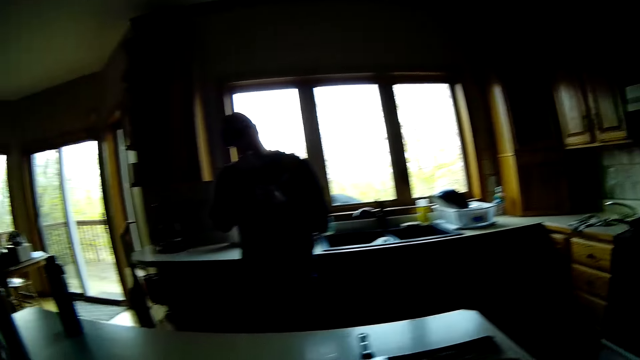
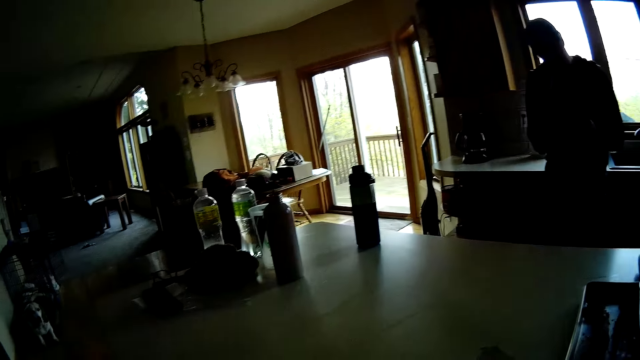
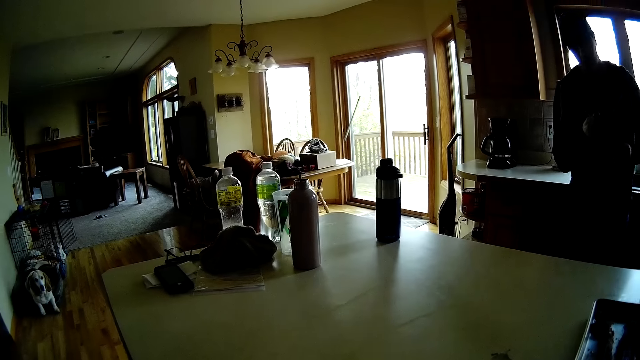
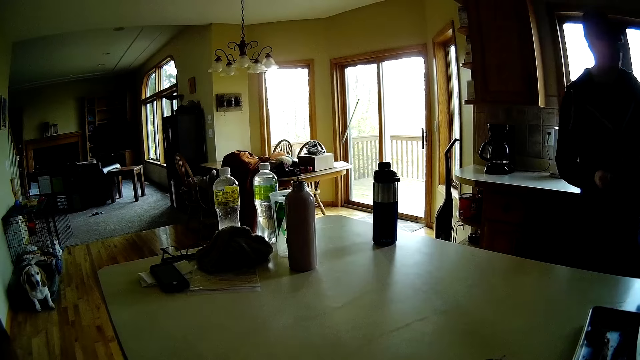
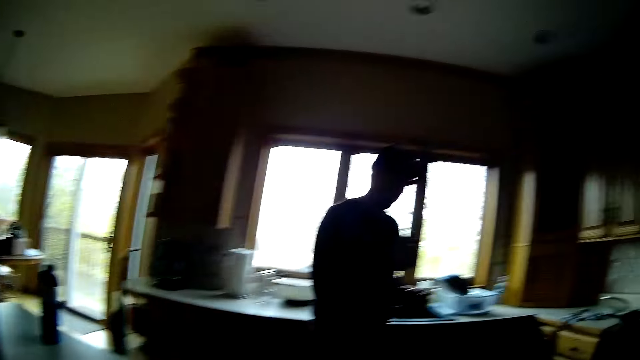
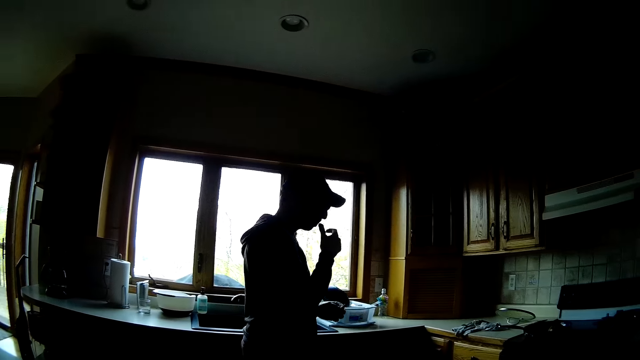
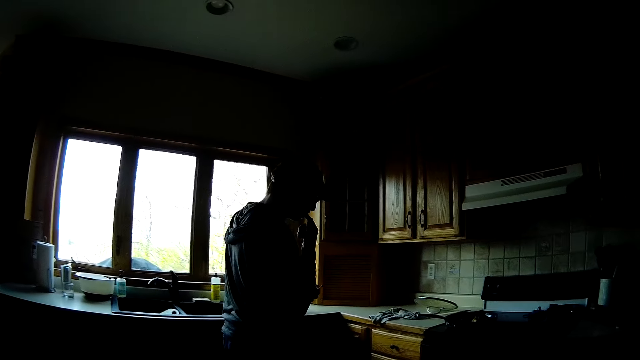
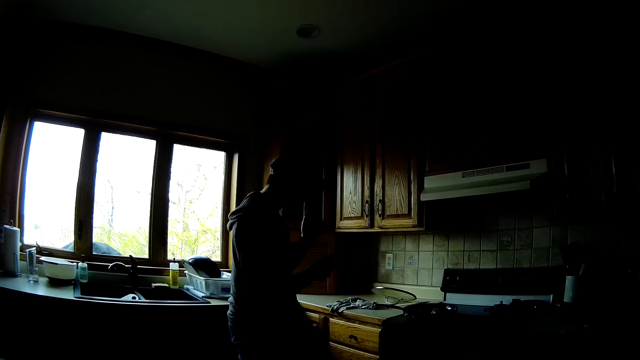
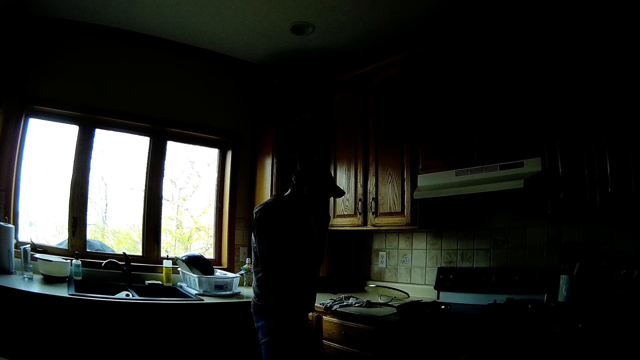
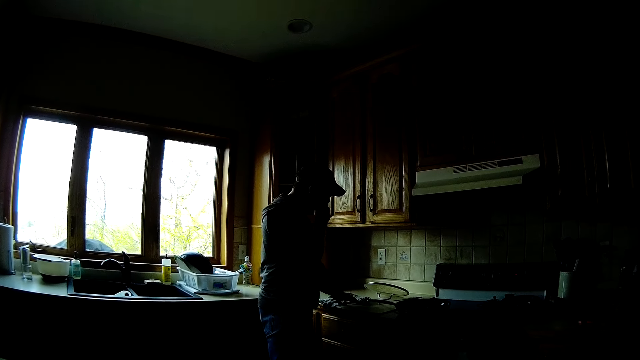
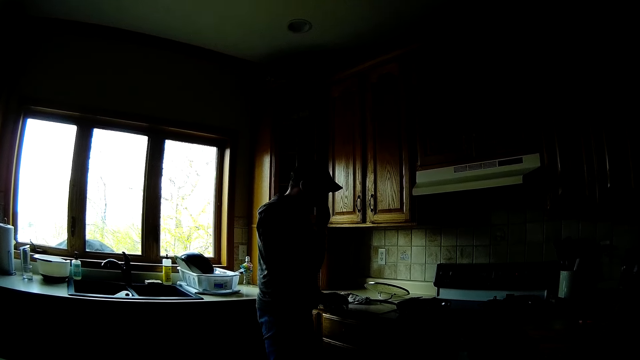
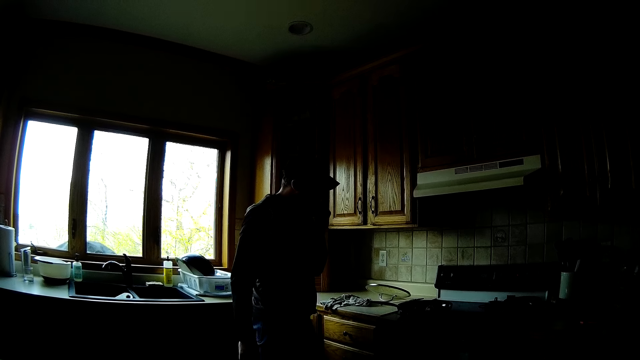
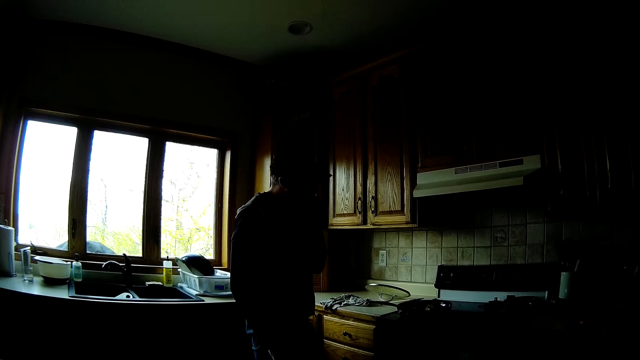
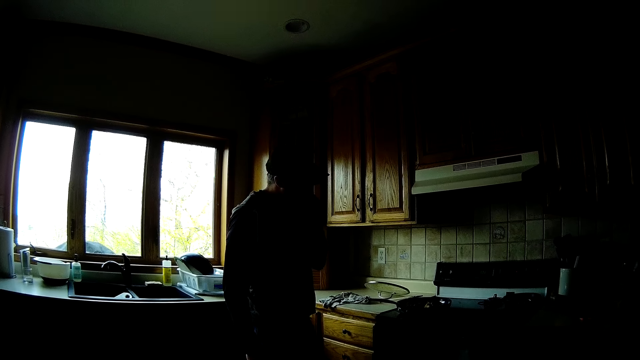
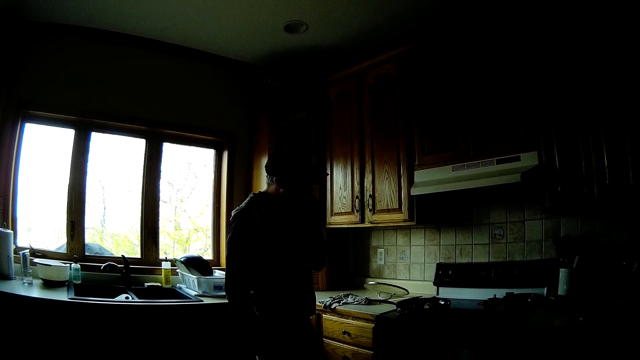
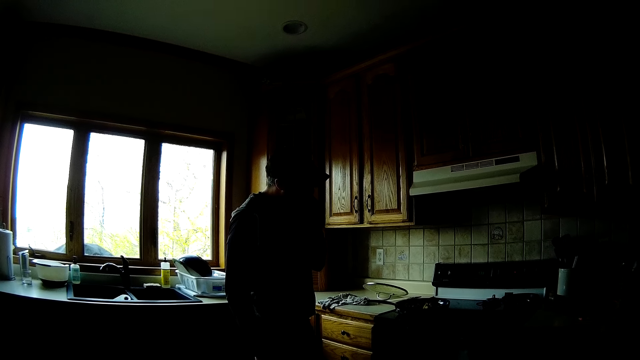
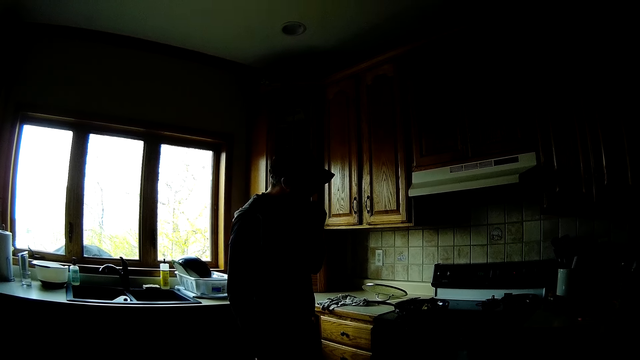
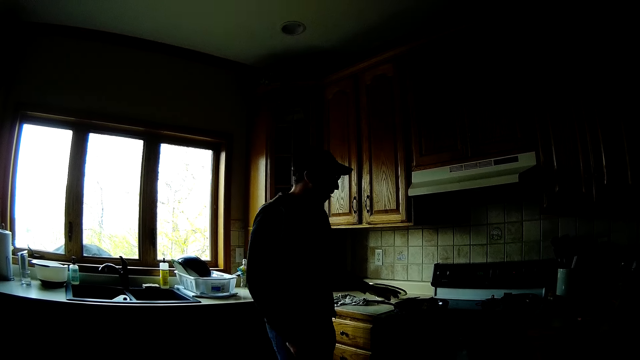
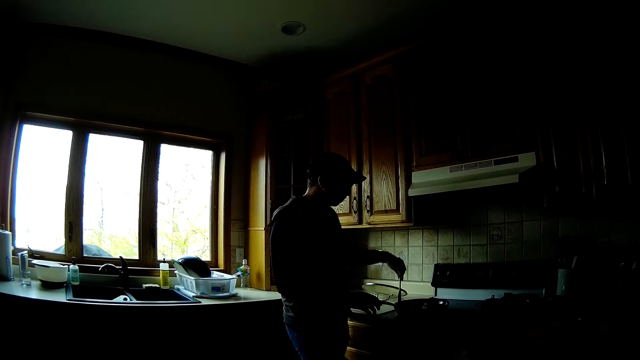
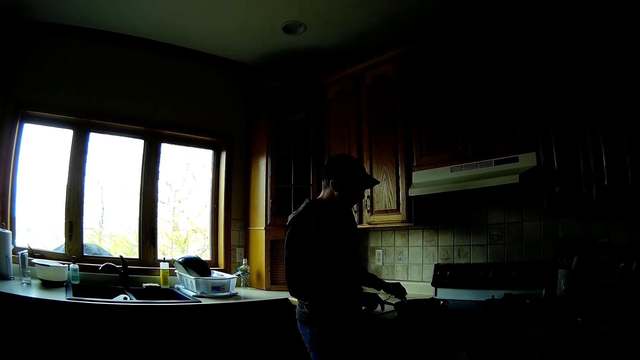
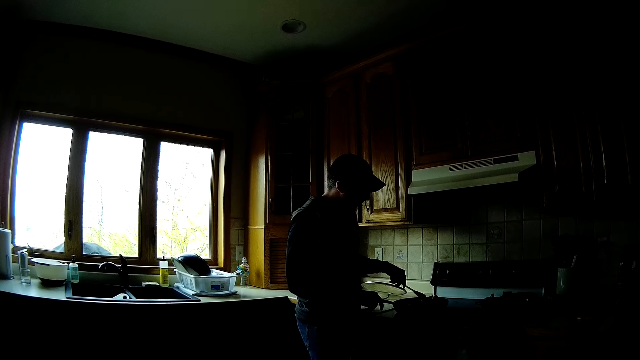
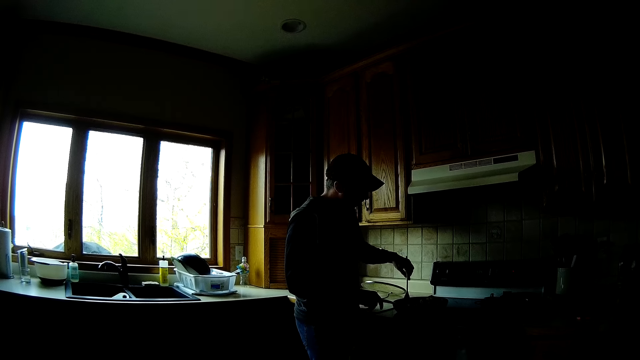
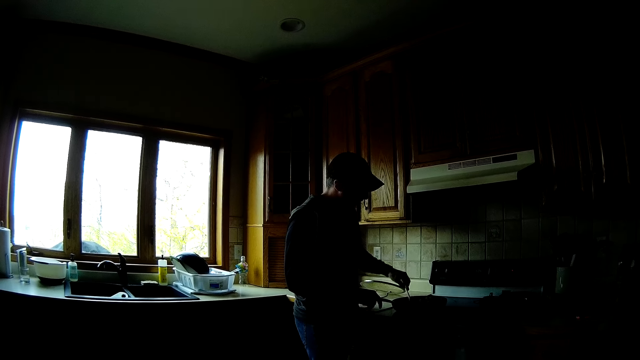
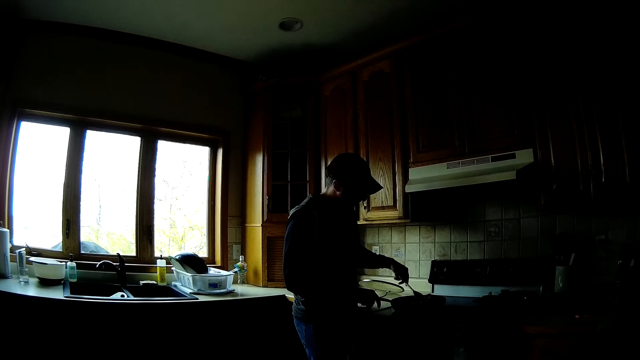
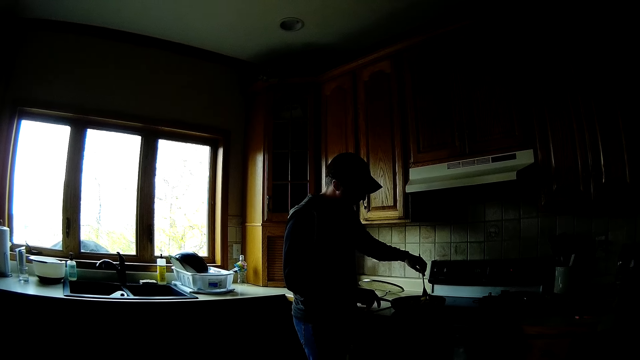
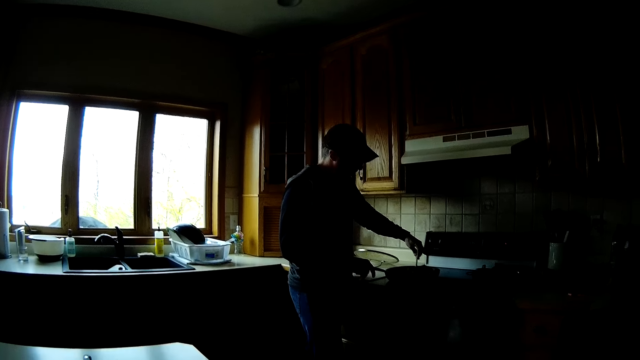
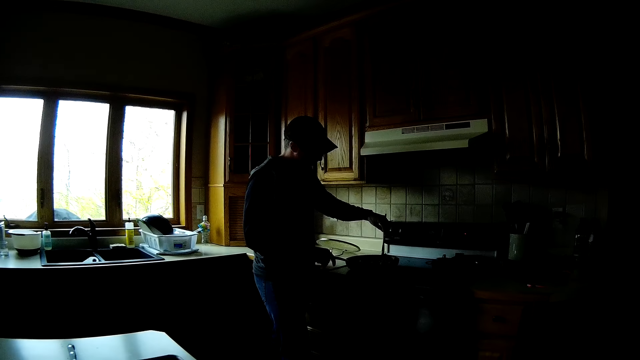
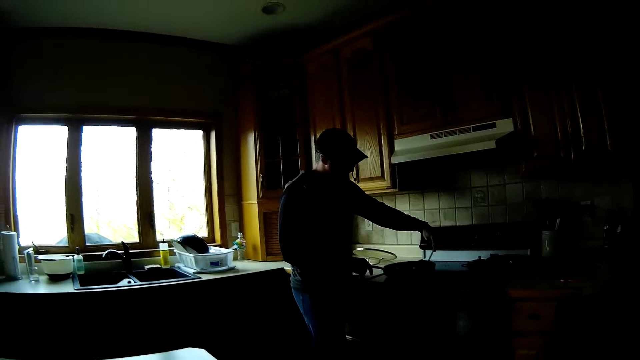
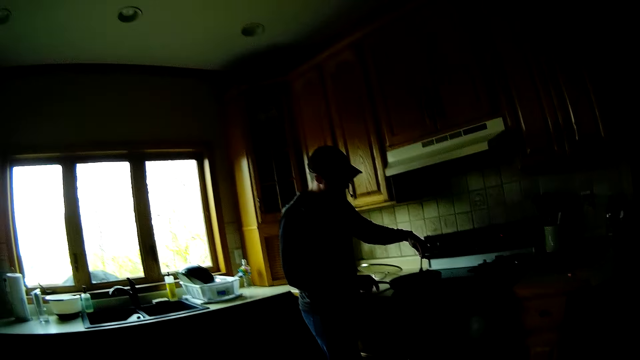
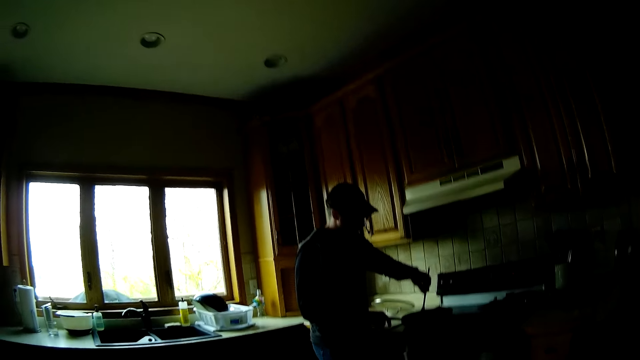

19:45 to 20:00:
A man walks towards the cooker. The man touches a kitchen counter with his left hand. The man picks up a spatula from the kitchen counter with his left hand. The man holds a pan on a cooker with his right hand. The man stirs food in the pan on the cooker with the spatula in his left hand.

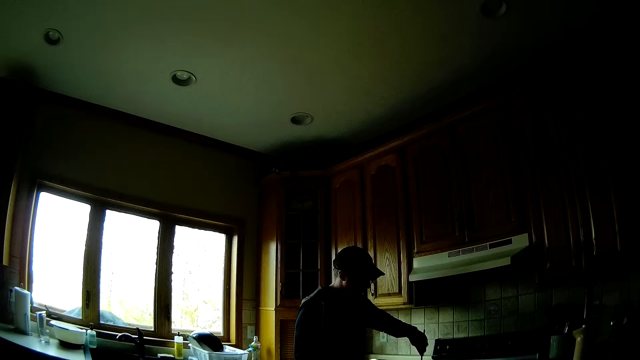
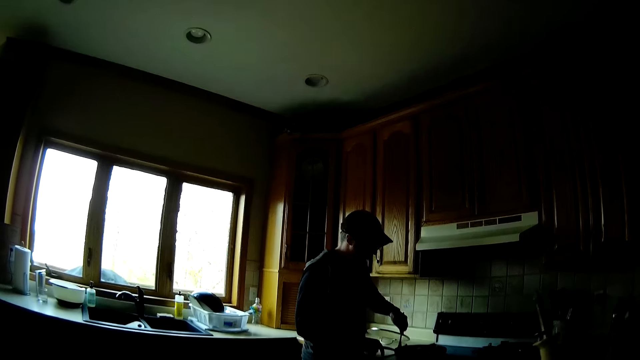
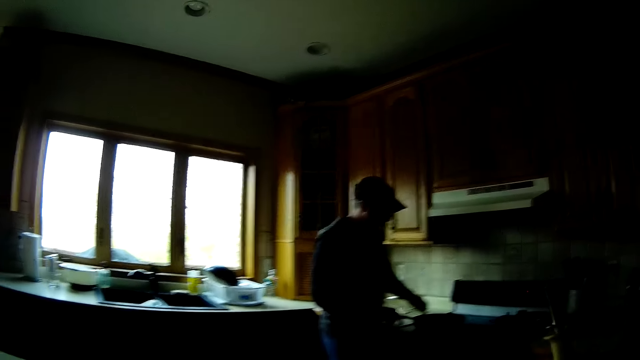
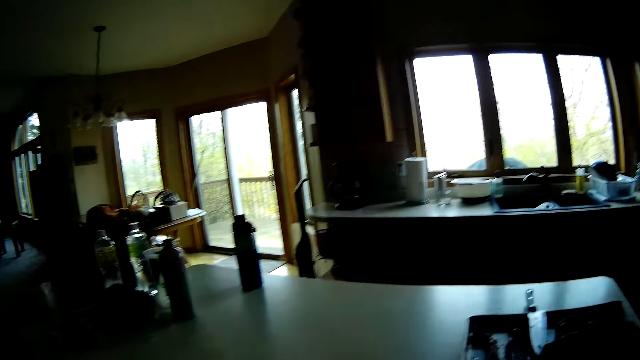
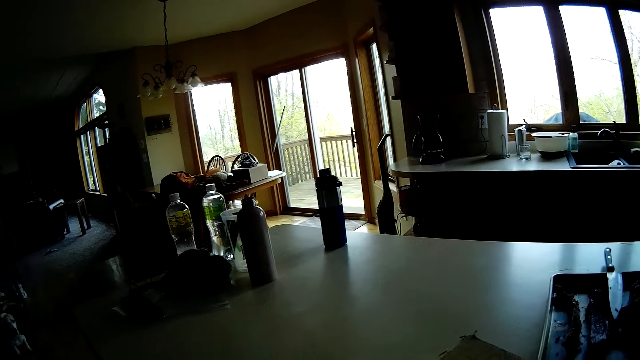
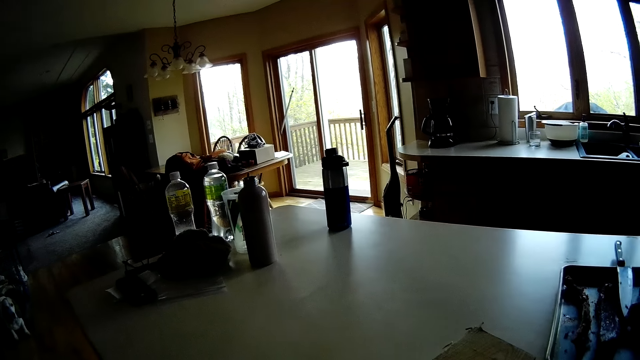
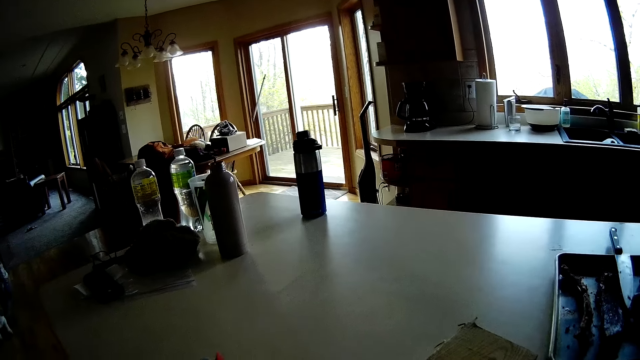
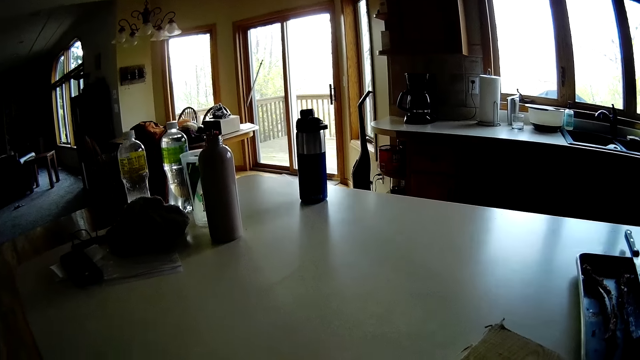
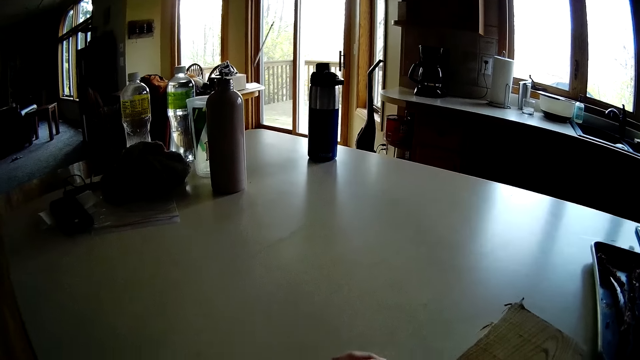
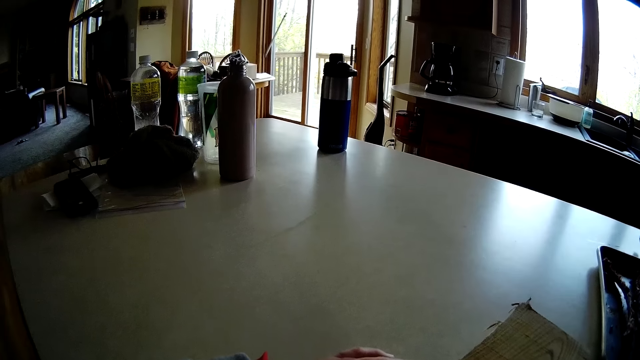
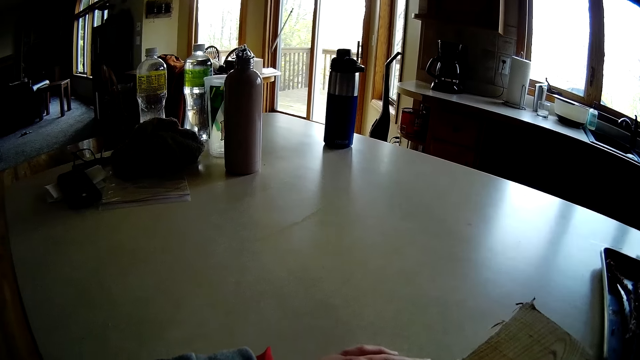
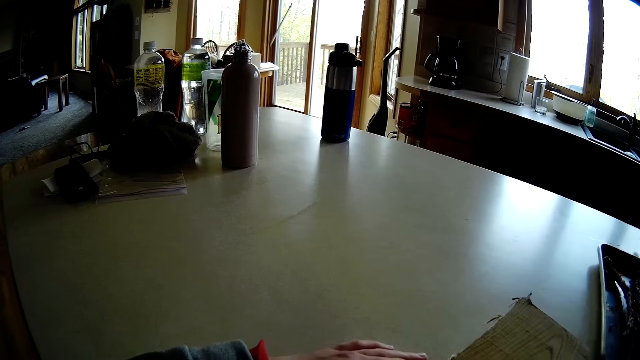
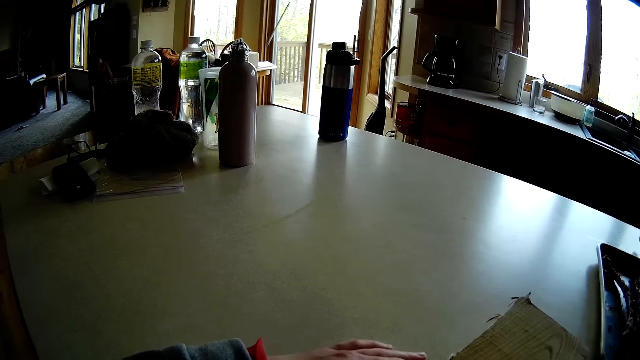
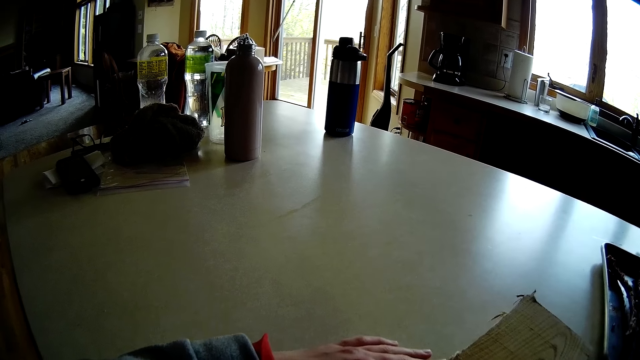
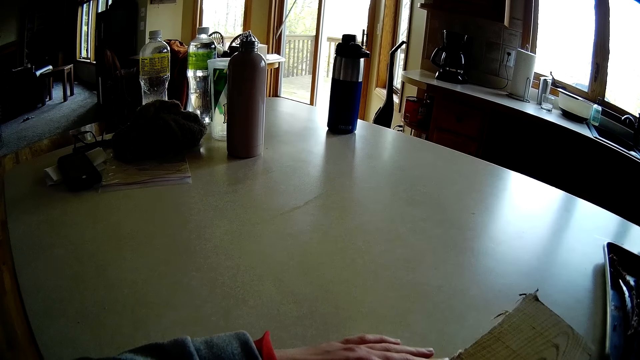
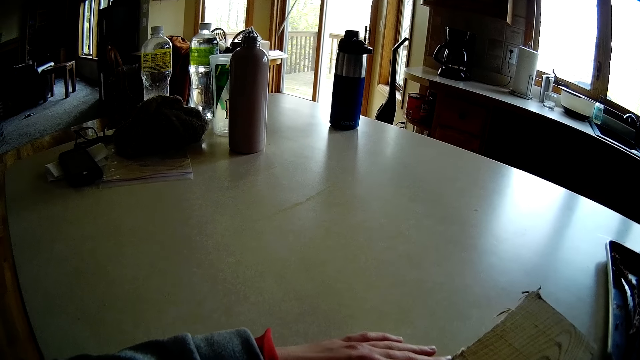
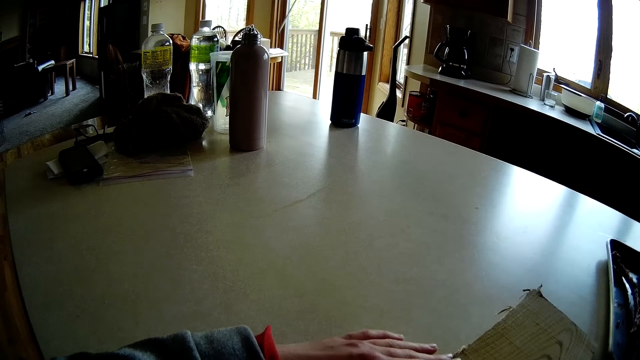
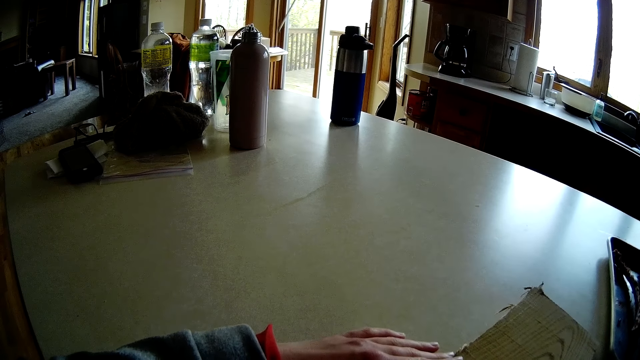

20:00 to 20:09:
The camera wearer places her left hand on the wooden plank on the table.
